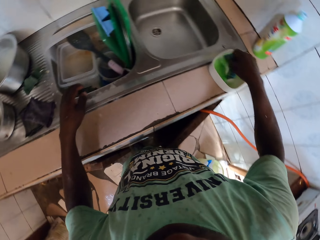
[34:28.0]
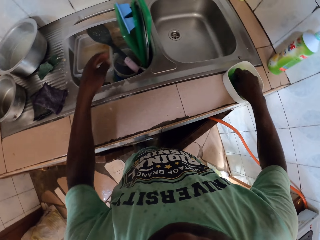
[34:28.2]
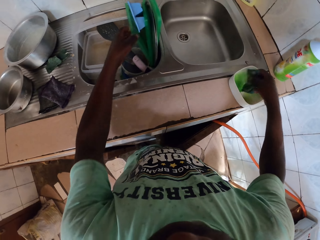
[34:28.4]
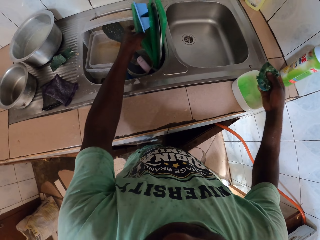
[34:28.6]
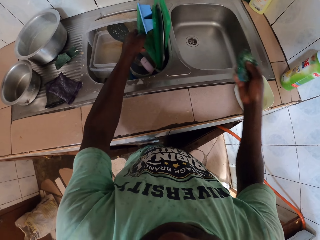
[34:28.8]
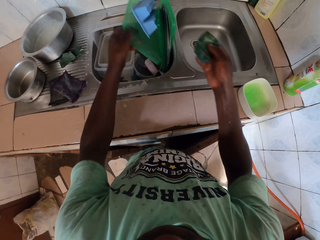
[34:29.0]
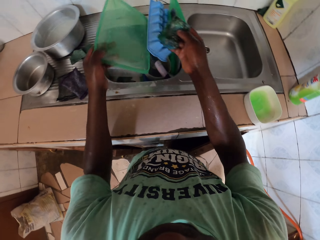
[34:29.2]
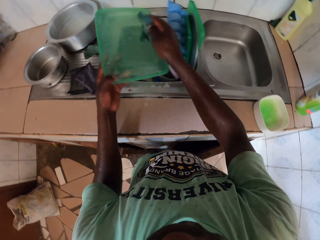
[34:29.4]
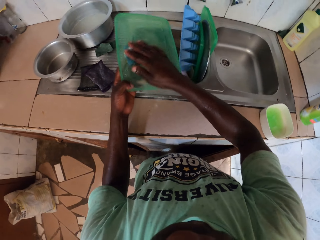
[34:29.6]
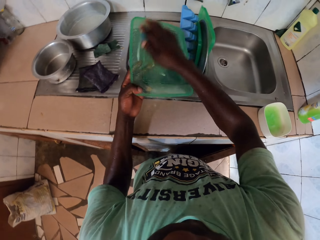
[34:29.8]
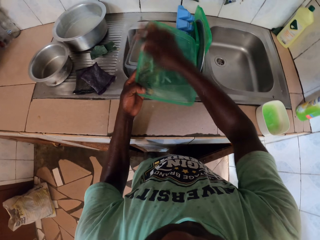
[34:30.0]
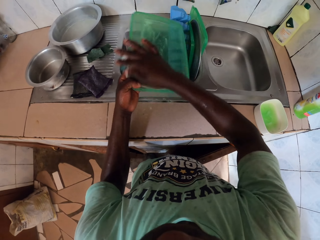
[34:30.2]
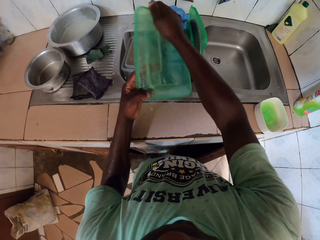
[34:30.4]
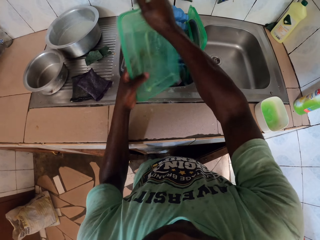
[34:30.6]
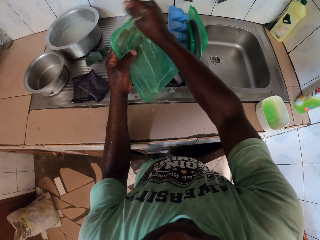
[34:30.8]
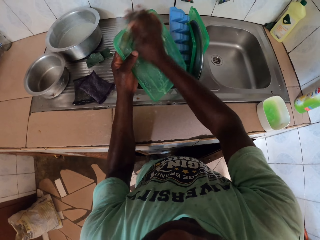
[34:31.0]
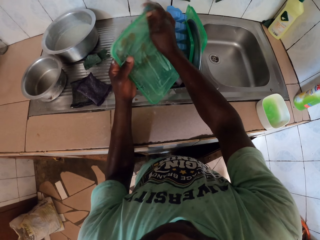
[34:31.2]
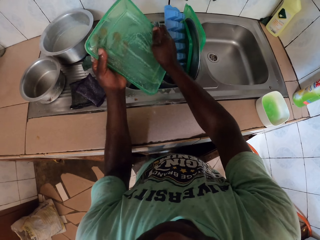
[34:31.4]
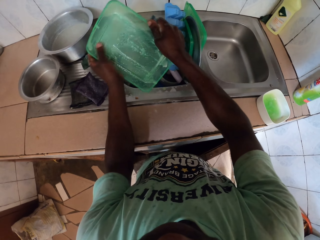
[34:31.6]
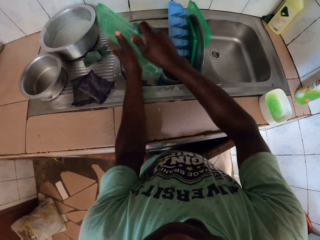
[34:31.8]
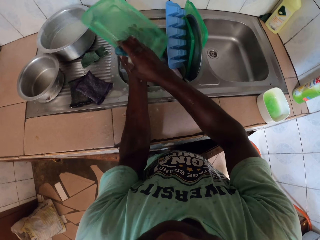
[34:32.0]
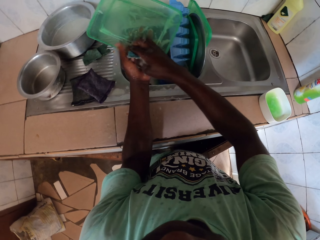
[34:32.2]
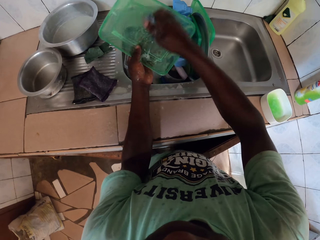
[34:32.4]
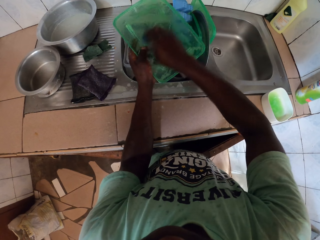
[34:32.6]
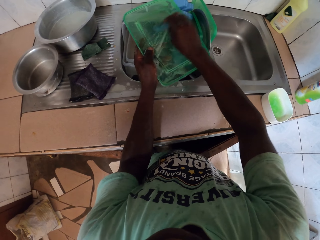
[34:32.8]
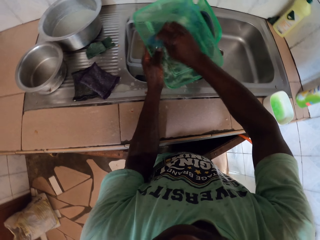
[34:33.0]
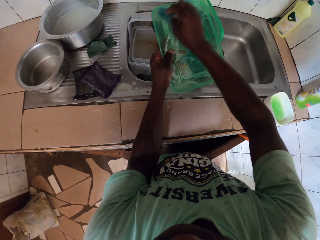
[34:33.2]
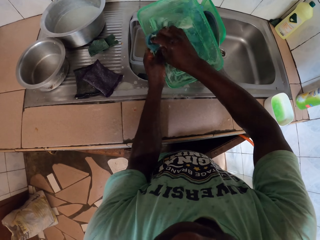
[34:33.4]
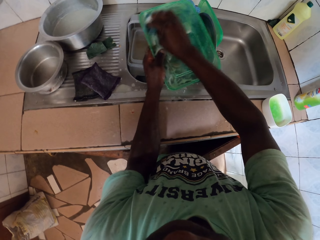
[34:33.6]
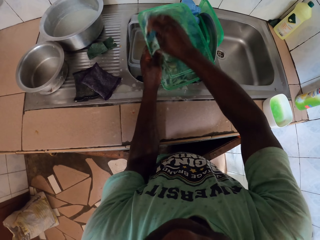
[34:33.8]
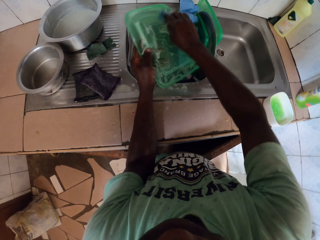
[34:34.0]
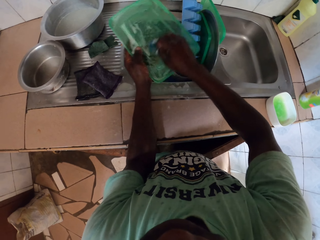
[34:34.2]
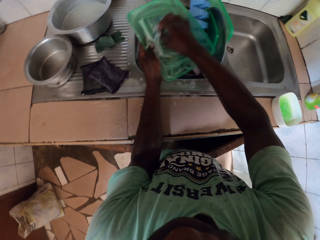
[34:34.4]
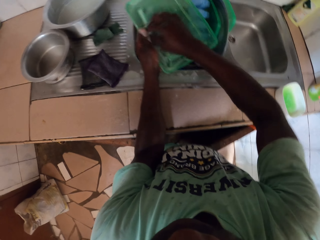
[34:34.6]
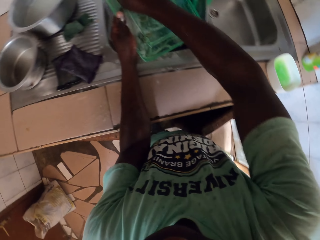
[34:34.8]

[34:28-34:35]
The camera wearer puts the sponge in a white container with soap. They press the sponge in the soap with the right hand. They pick out the sponge from the container of soap. They pick a green container lid from the sink with the left hand. They clean the green container lid with the sponge.

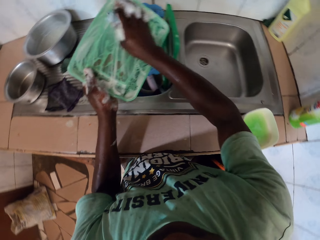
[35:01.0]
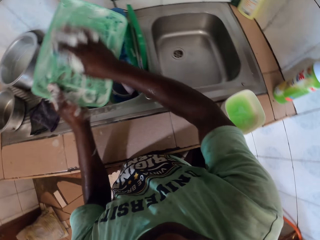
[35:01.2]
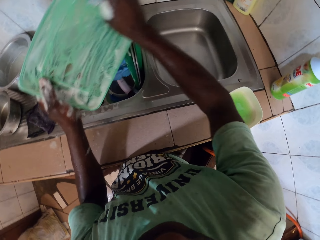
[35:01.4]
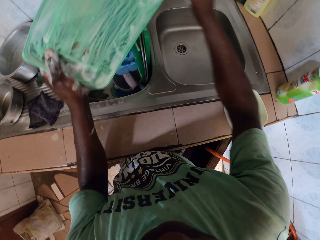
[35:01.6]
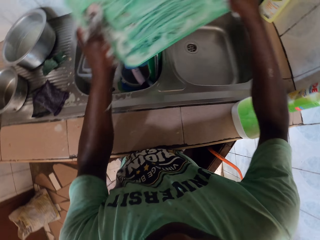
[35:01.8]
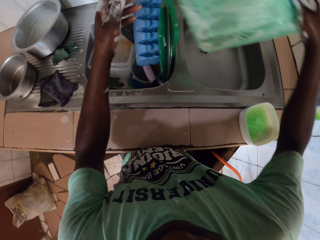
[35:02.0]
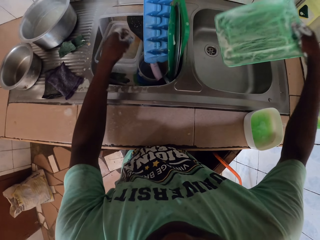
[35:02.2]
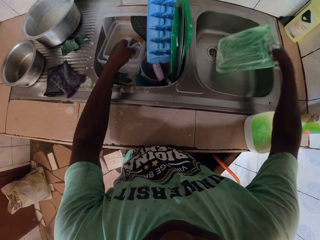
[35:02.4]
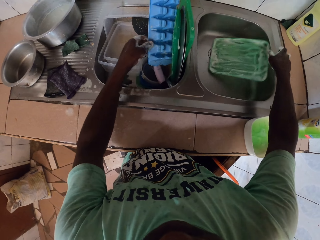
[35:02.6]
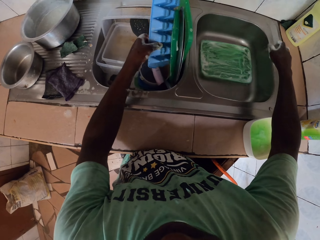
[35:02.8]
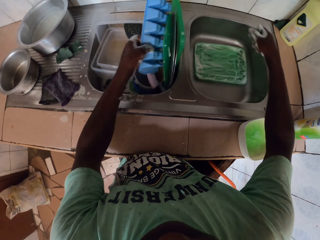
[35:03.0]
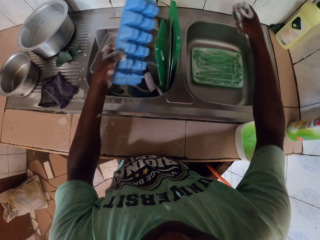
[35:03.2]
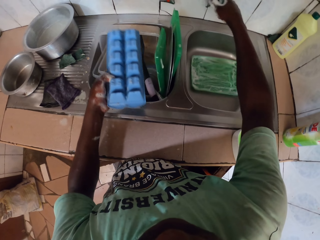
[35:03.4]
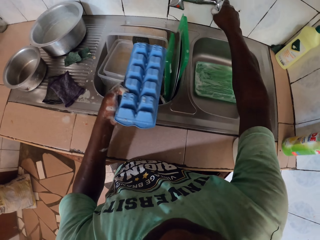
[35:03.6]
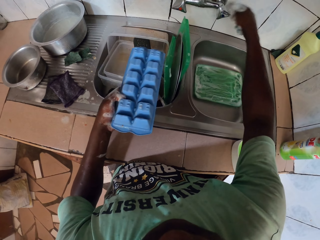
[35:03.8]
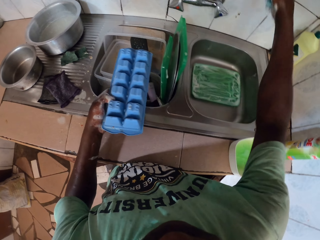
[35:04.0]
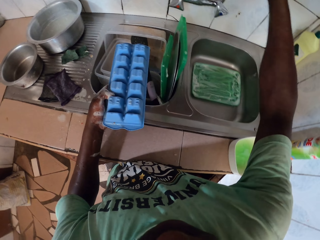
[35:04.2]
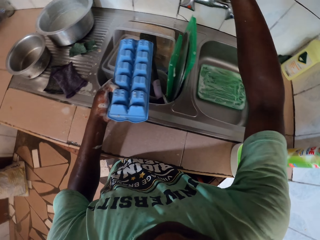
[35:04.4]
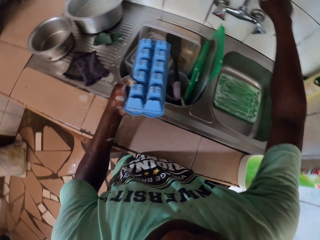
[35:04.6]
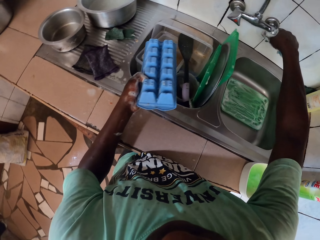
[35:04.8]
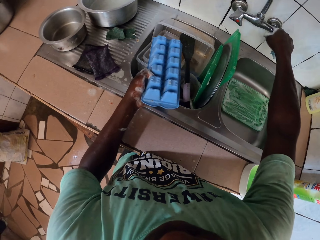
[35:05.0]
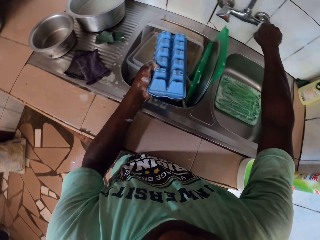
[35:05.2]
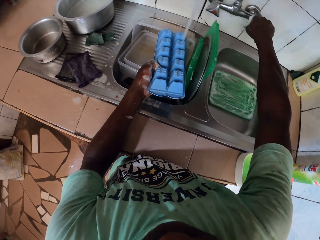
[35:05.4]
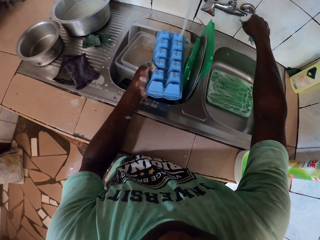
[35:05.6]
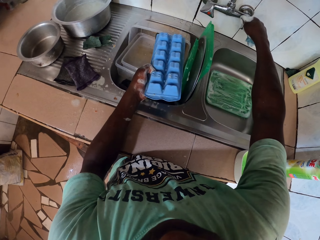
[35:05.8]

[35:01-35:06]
The camera wearer drops a green container lid in the sink with the right hand. They pick a blue plastic egg tray from the sink with the left hand. They grab a tap faucet handle with the right hand. They turn on the tap.
